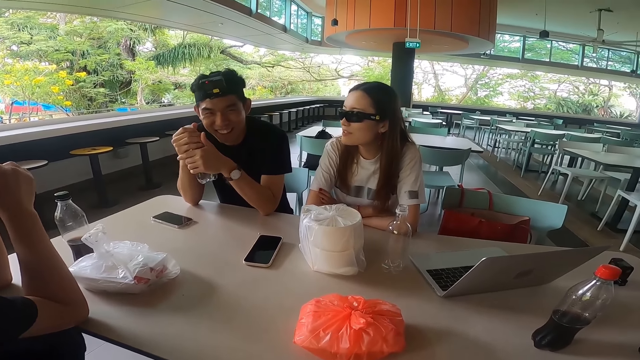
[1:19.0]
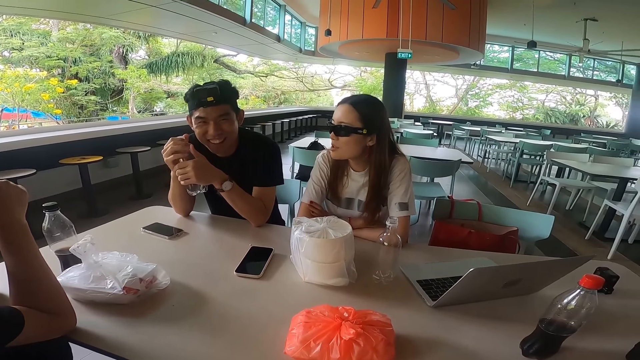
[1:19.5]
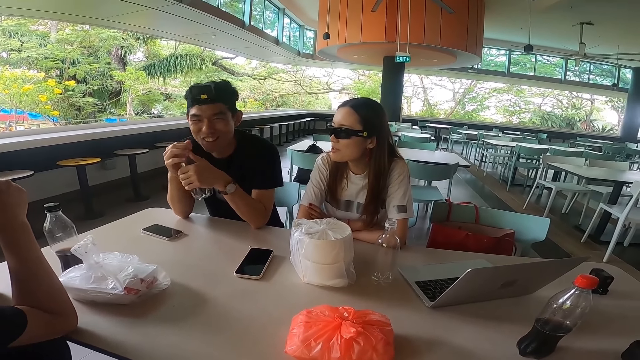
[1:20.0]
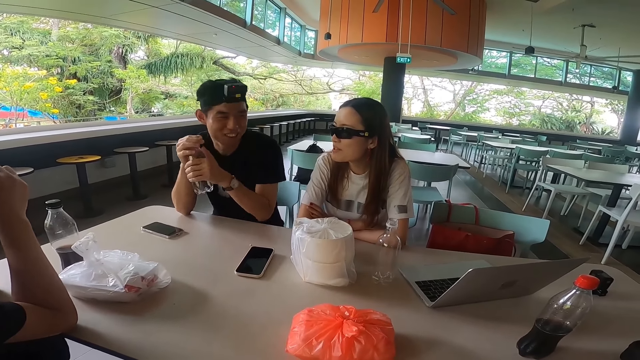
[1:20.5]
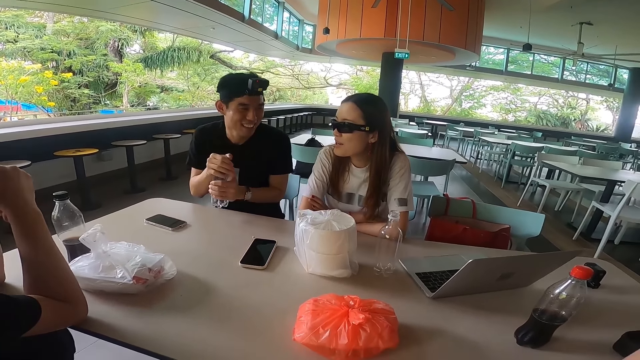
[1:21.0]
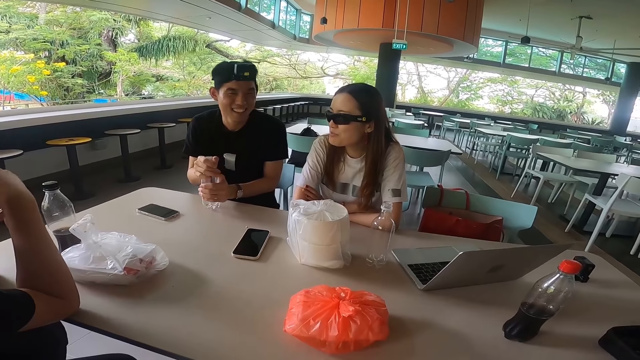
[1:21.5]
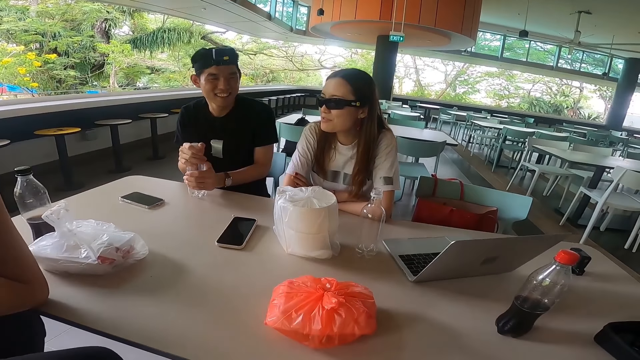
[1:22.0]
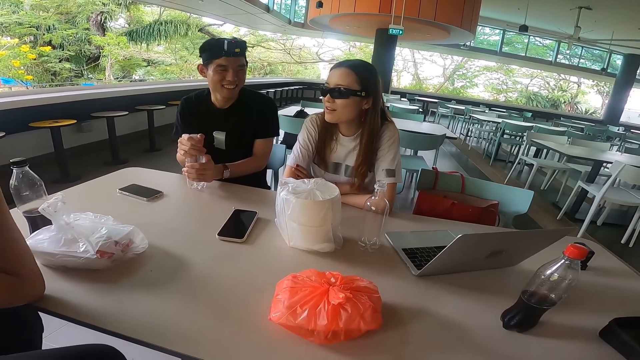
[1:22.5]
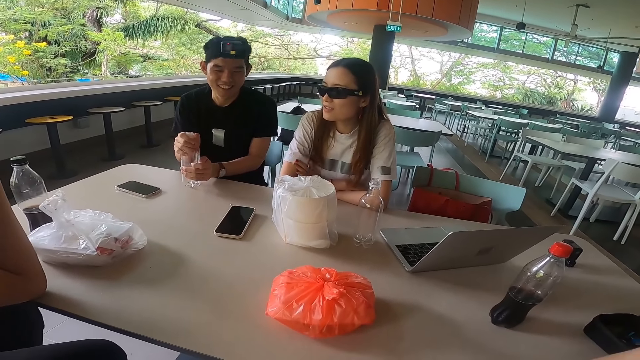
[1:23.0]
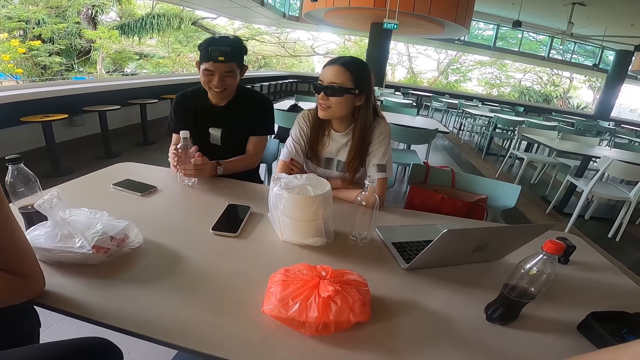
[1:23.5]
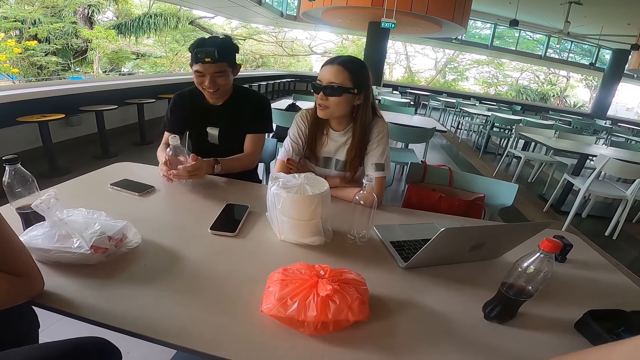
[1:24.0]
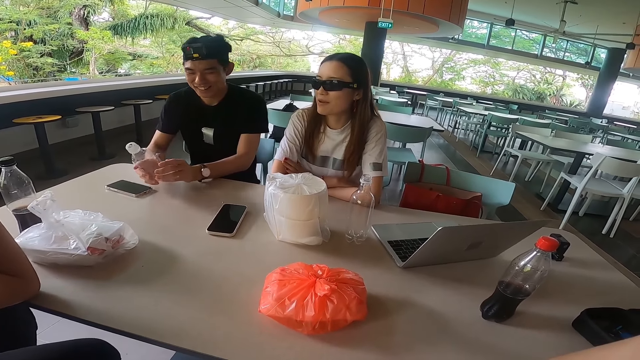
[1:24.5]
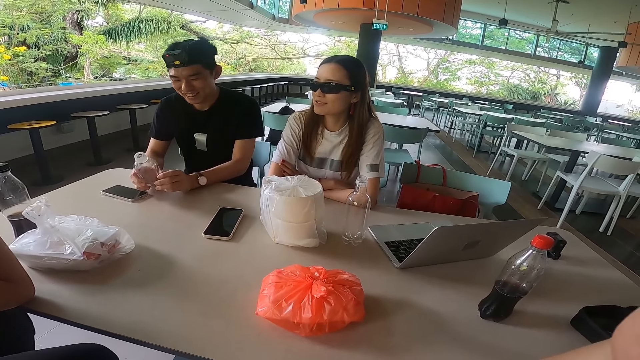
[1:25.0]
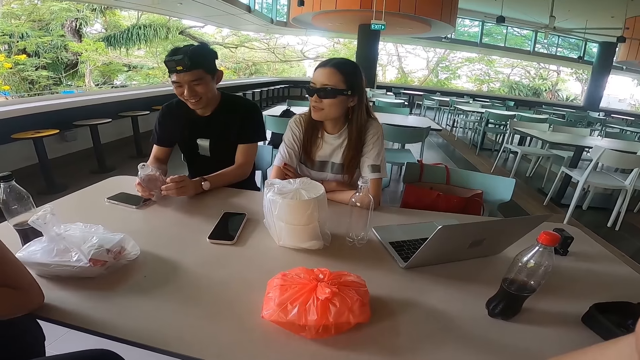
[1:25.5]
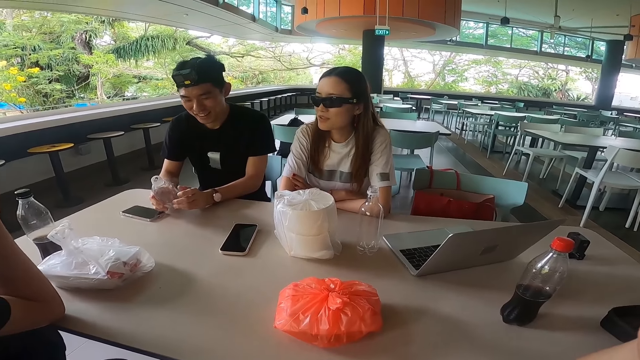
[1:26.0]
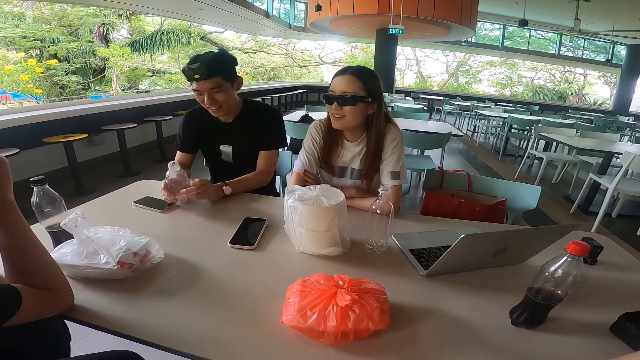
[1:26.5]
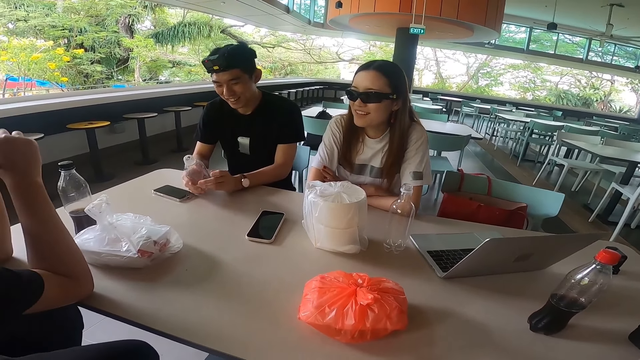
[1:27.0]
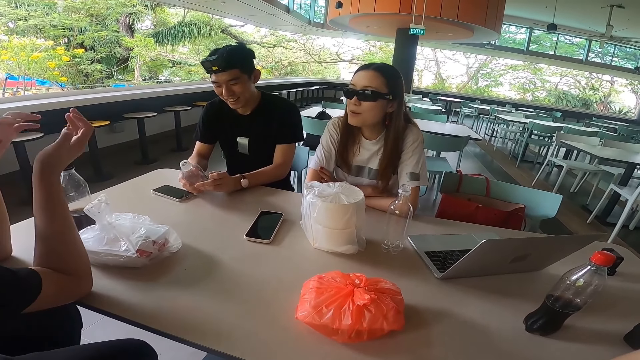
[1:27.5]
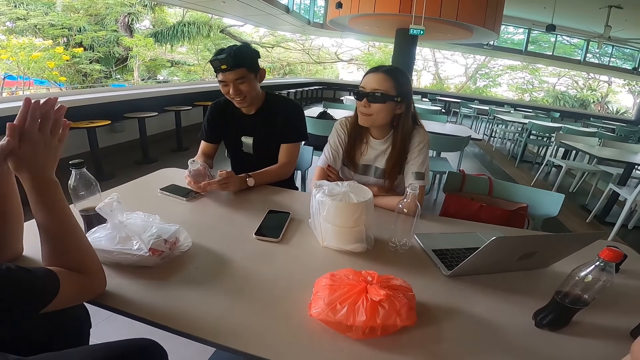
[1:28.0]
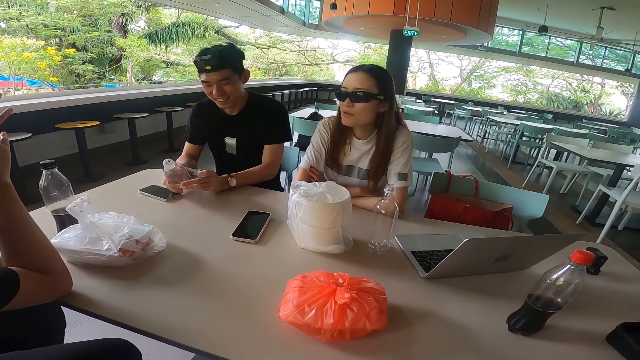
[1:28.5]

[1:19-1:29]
A man touches the bottle with both hands.

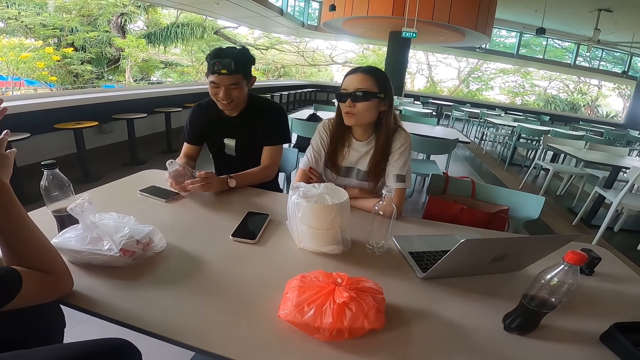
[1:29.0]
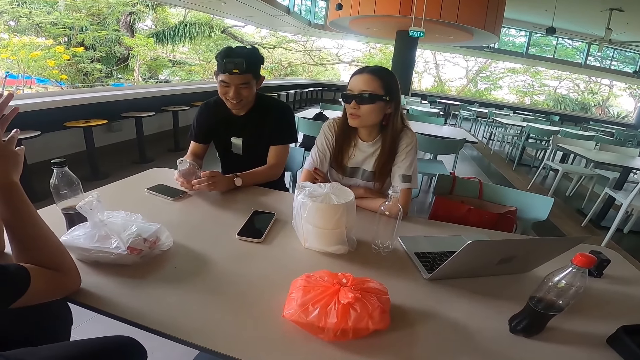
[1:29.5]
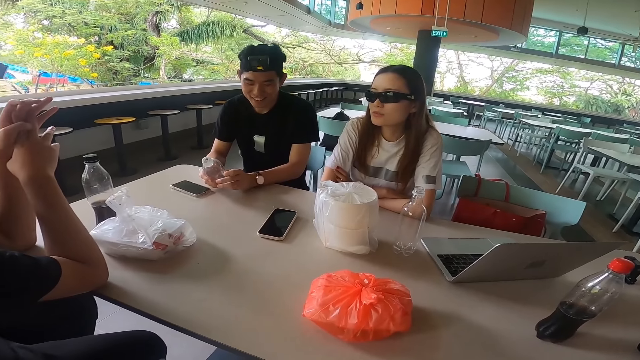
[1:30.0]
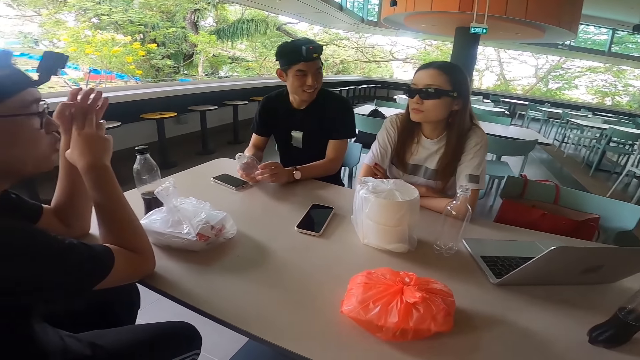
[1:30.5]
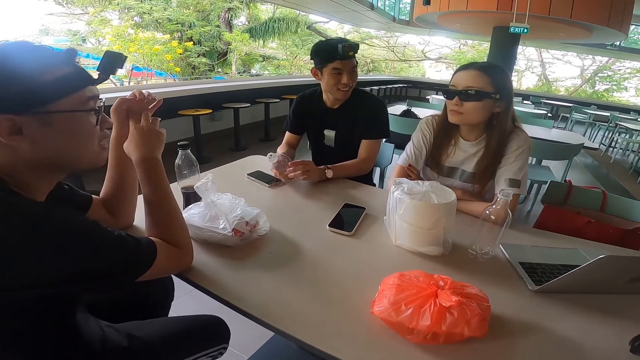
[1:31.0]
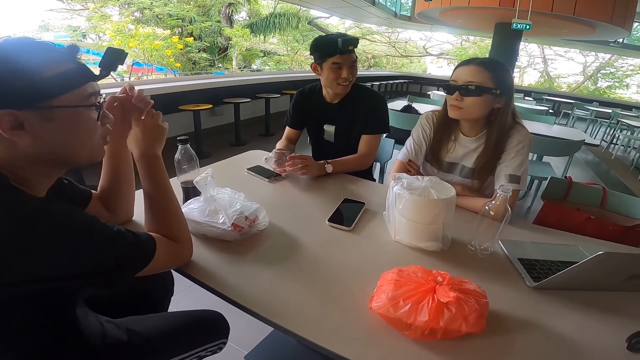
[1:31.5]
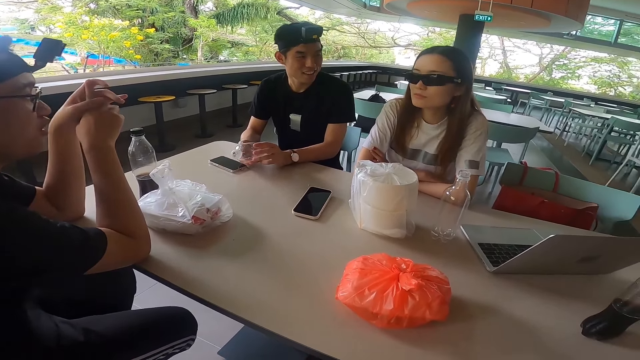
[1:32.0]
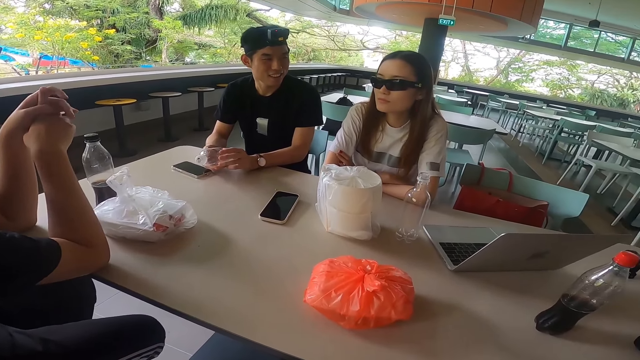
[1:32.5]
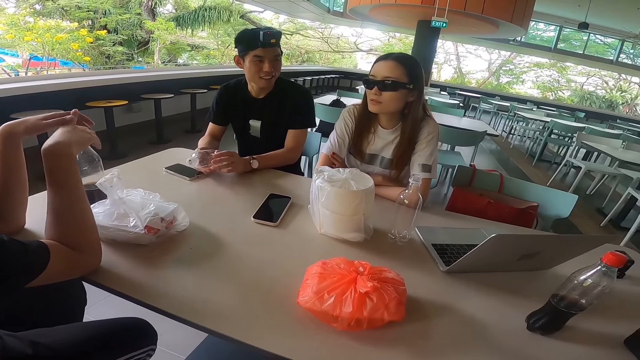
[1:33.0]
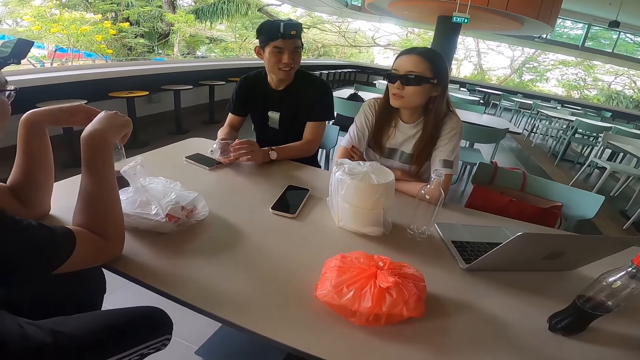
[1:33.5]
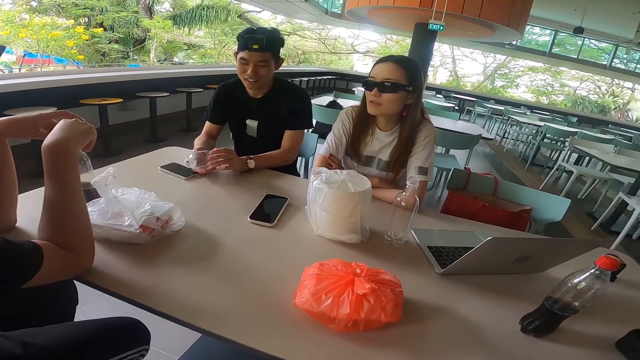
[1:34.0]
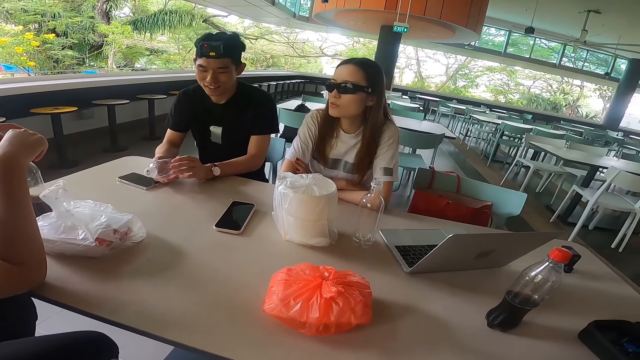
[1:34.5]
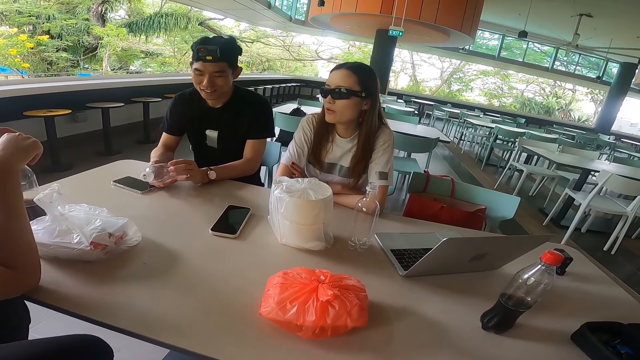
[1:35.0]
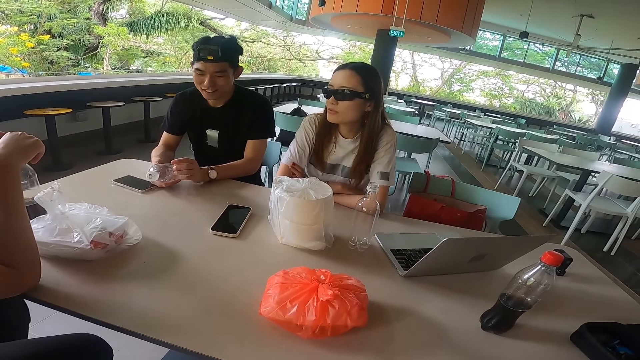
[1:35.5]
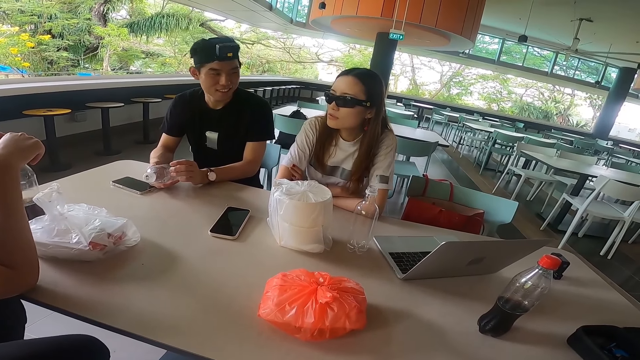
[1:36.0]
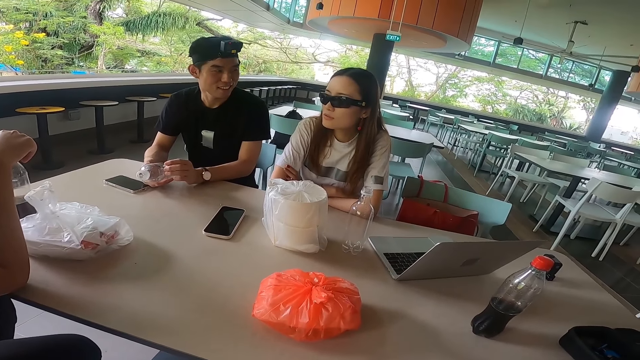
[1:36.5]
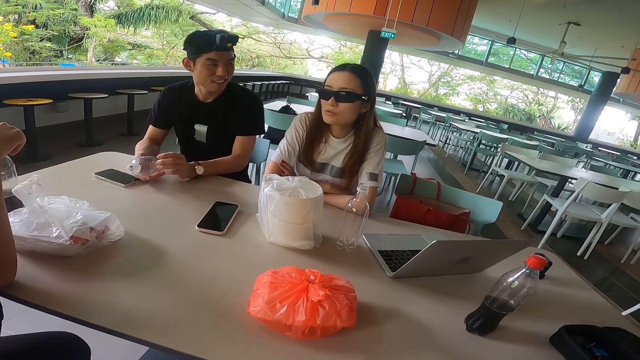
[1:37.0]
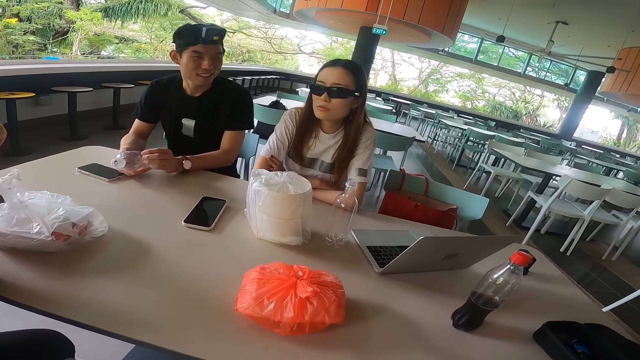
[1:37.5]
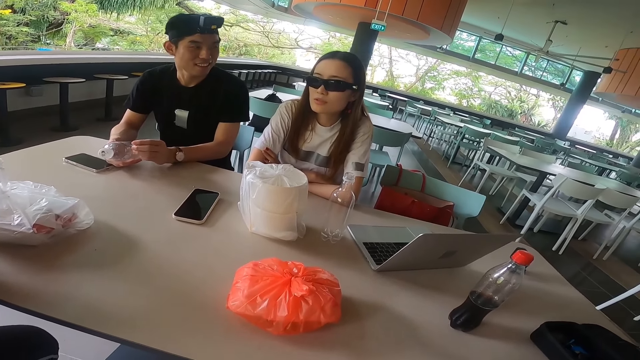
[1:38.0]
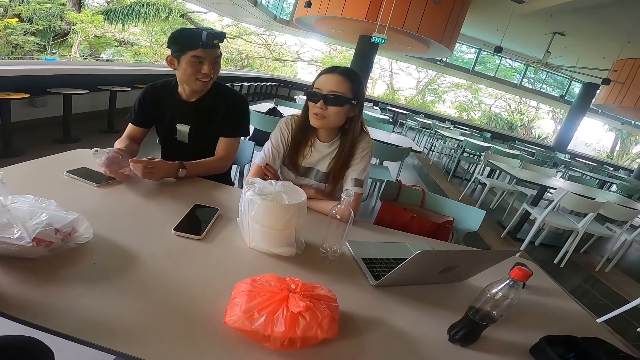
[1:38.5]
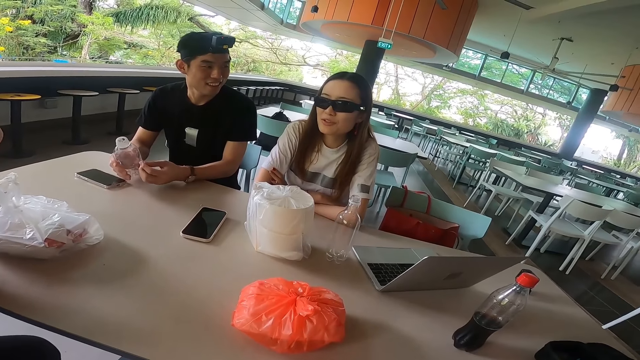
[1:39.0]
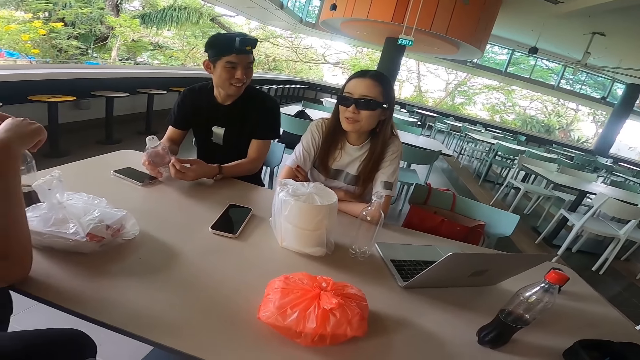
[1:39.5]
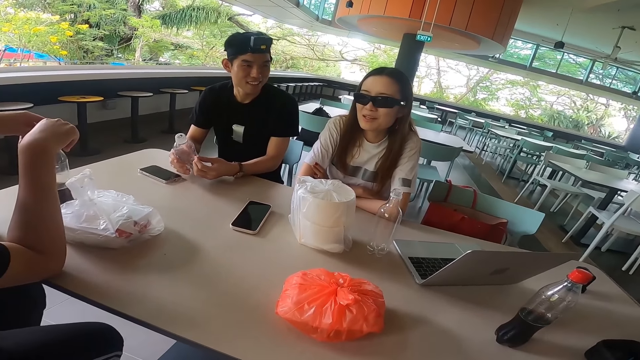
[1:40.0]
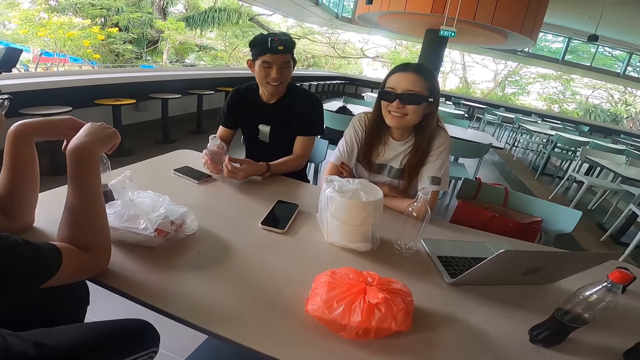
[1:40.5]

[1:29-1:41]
The camera wearer stares at a man. They stare at a lady.
